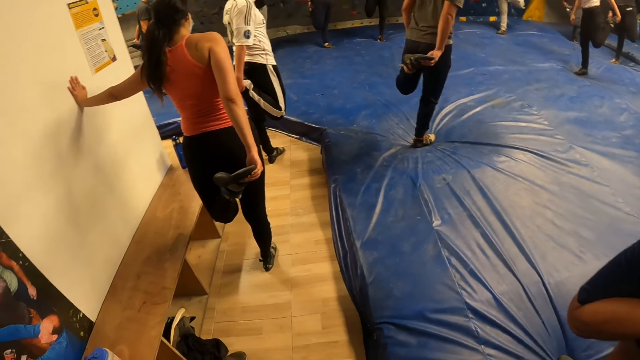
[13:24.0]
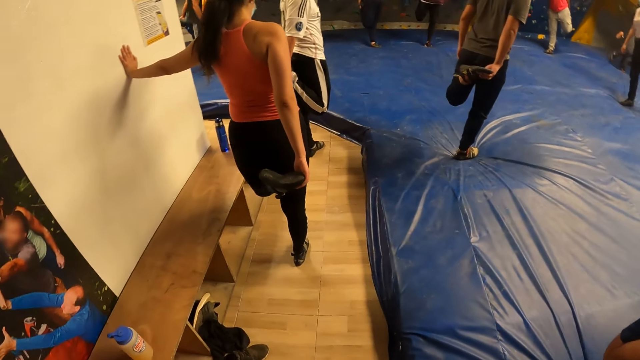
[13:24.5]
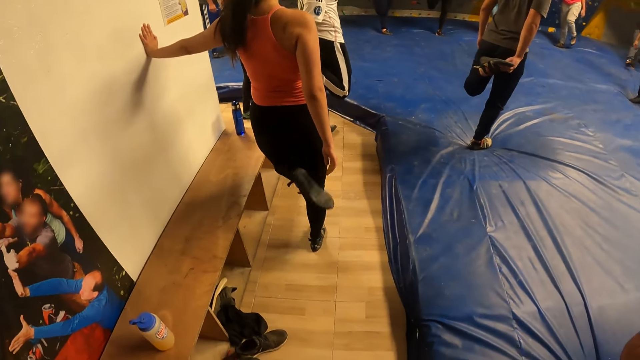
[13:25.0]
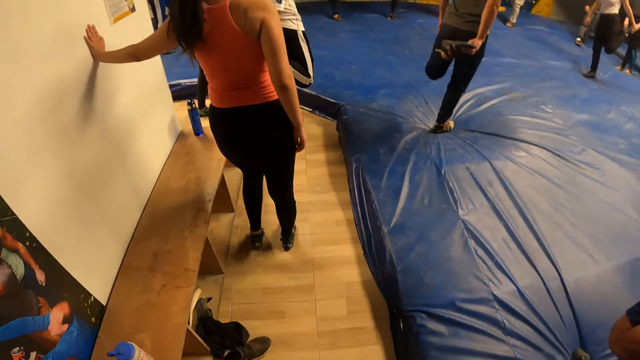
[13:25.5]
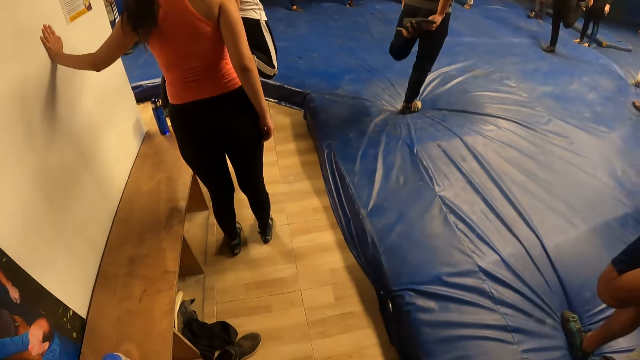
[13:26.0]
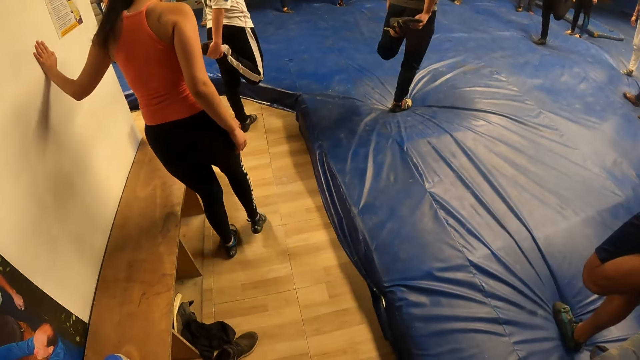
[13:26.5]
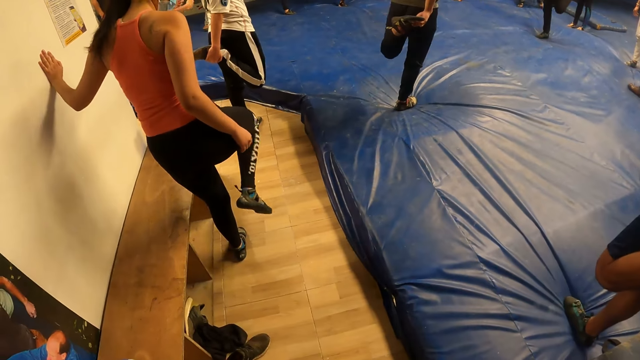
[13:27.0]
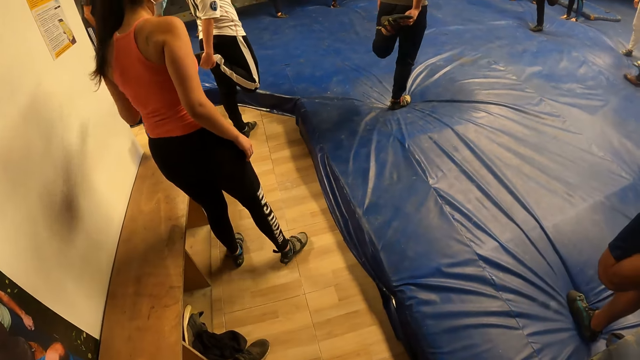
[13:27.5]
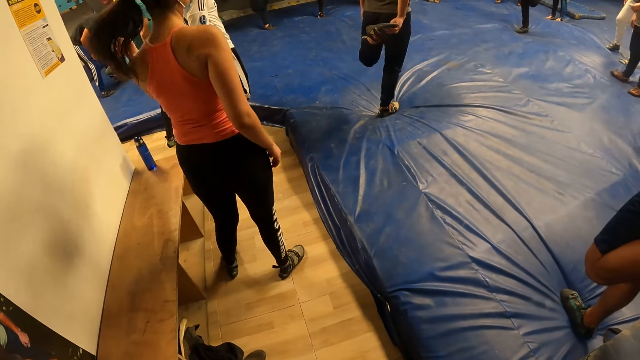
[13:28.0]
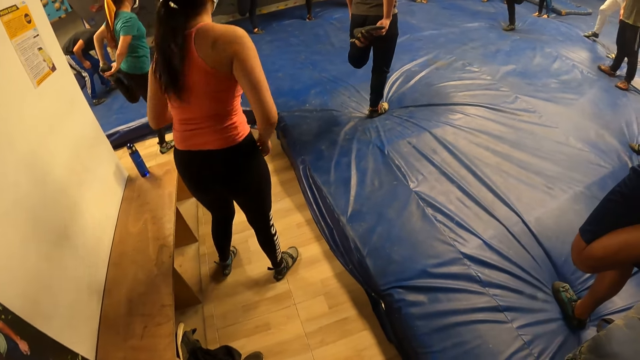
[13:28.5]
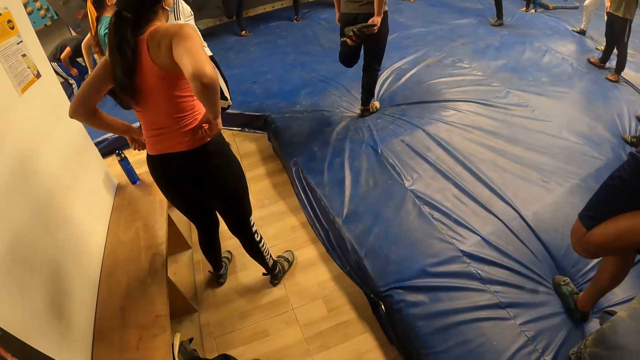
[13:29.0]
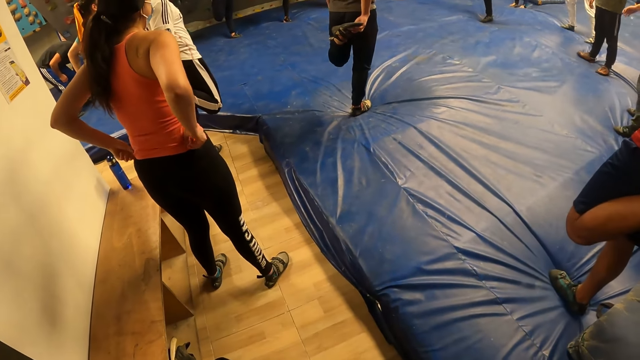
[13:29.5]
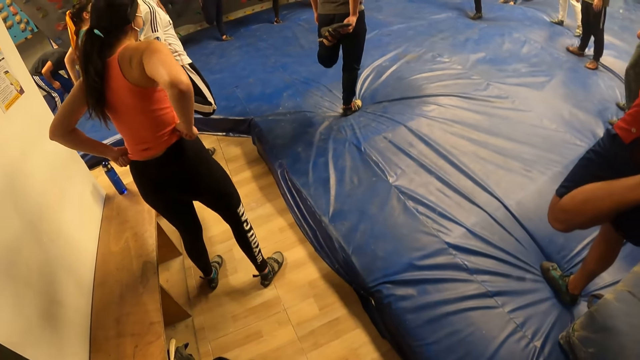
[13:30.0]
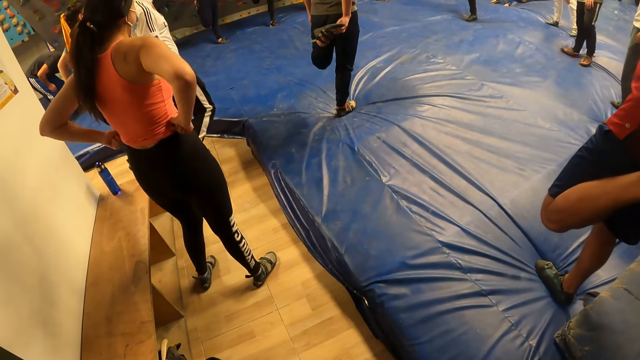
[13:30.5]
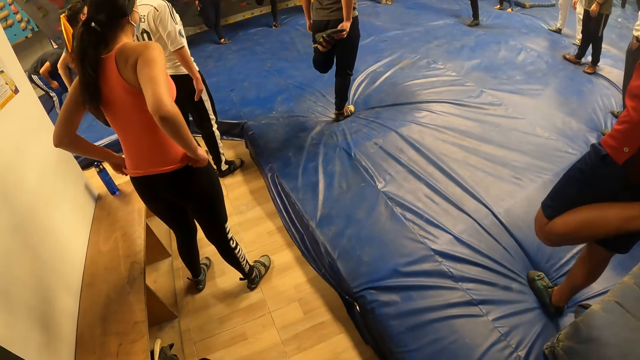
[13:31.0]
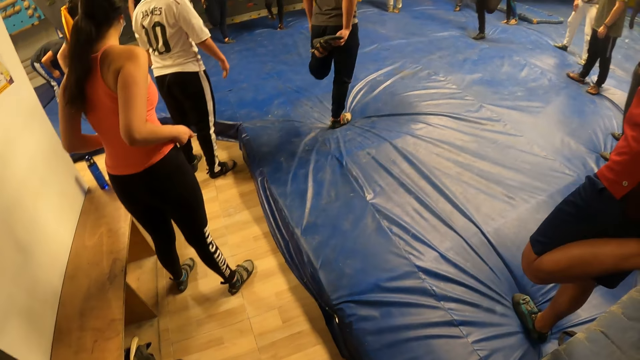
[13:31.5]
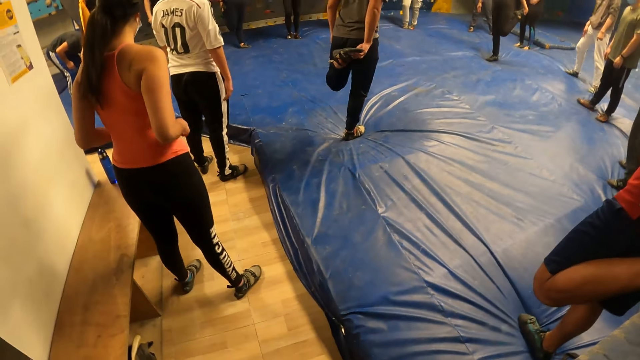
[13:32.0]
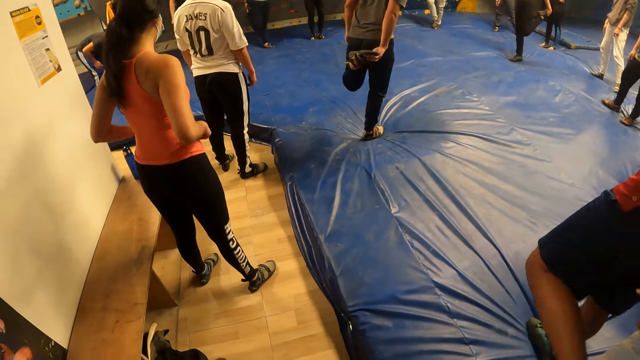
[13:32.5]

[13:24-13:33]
The woman drops her left leg on the floor. She lifts her right leg.

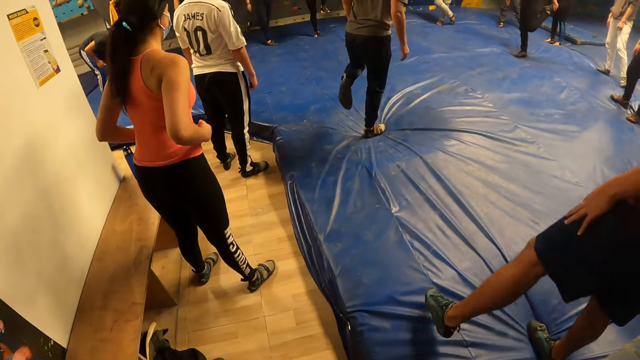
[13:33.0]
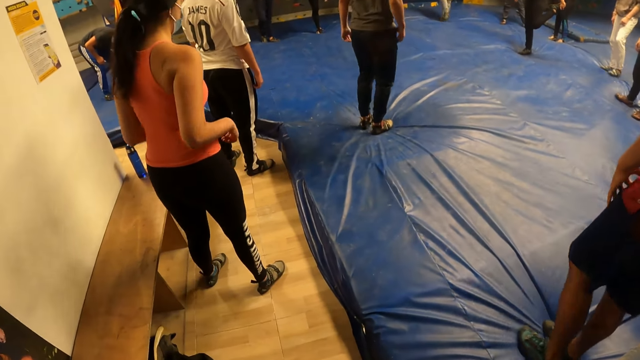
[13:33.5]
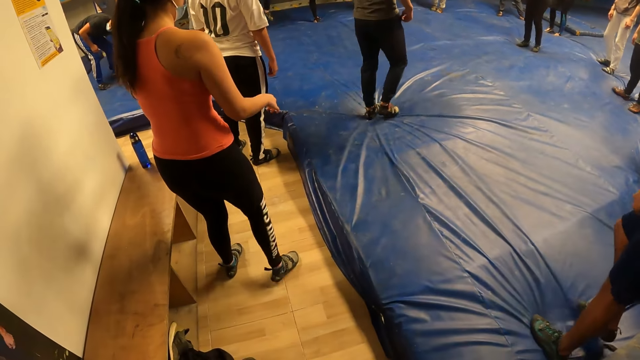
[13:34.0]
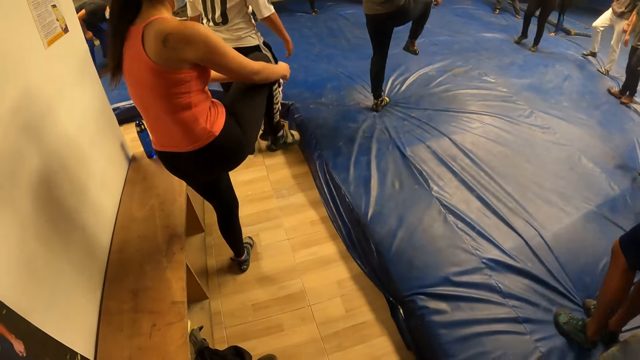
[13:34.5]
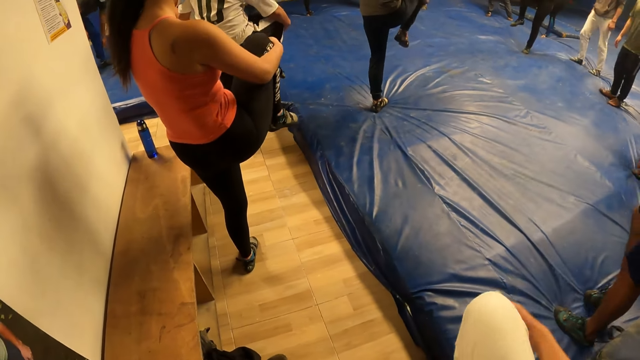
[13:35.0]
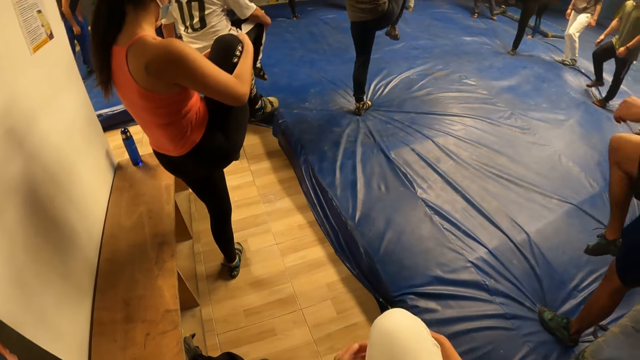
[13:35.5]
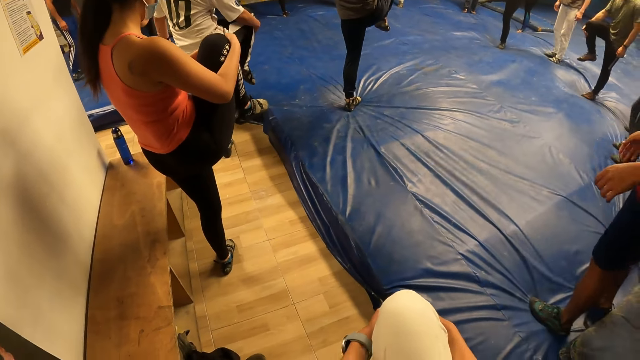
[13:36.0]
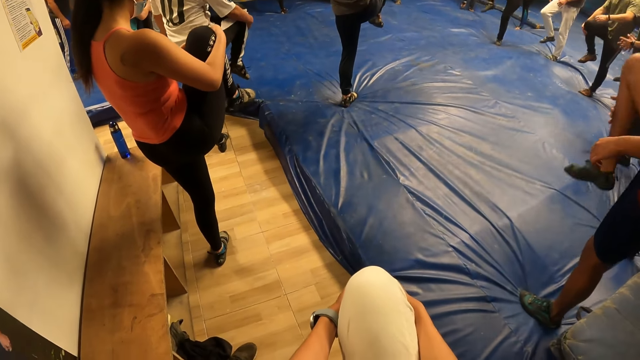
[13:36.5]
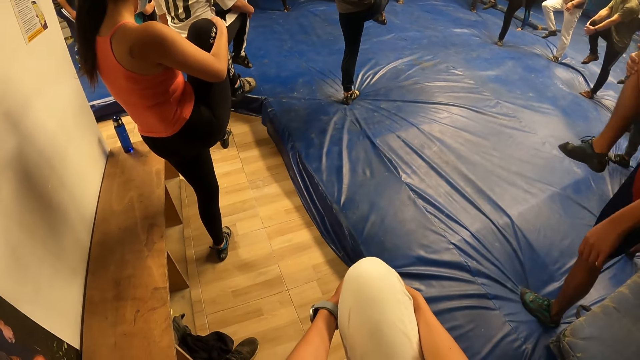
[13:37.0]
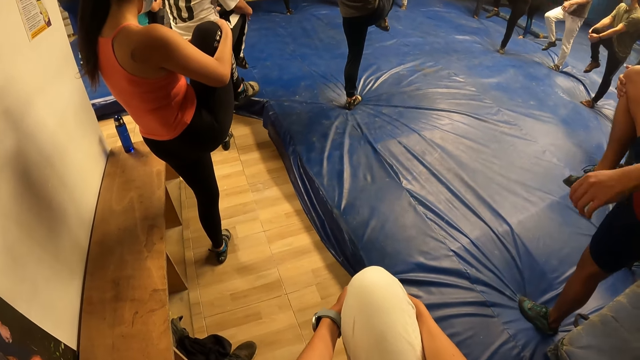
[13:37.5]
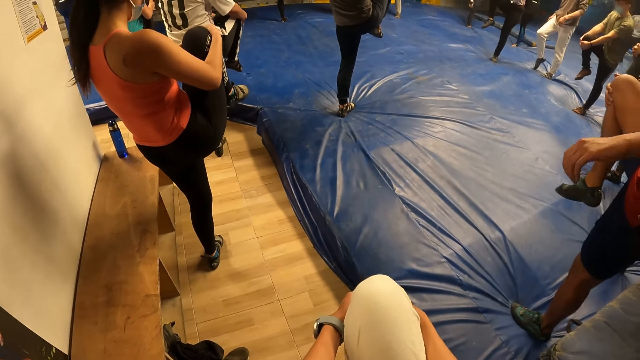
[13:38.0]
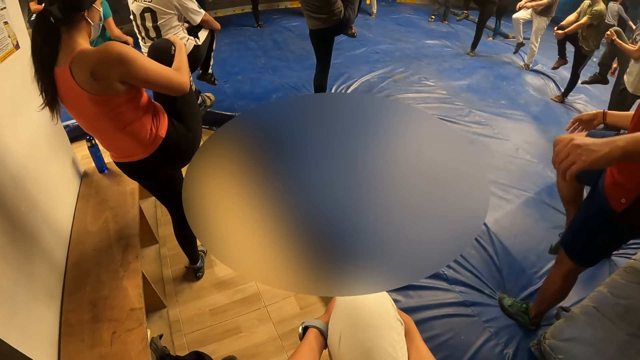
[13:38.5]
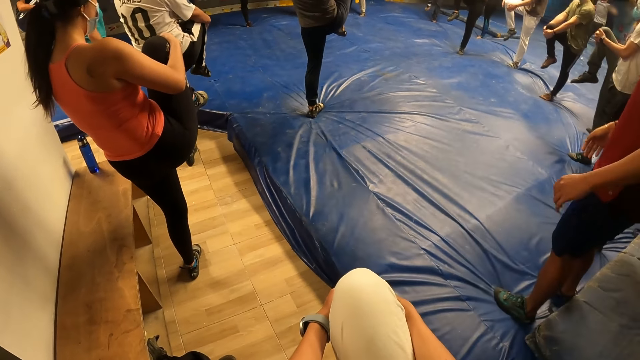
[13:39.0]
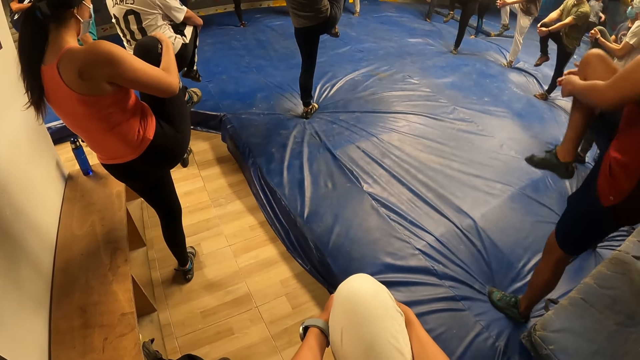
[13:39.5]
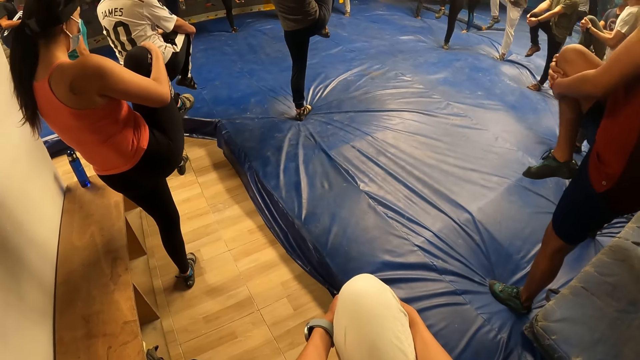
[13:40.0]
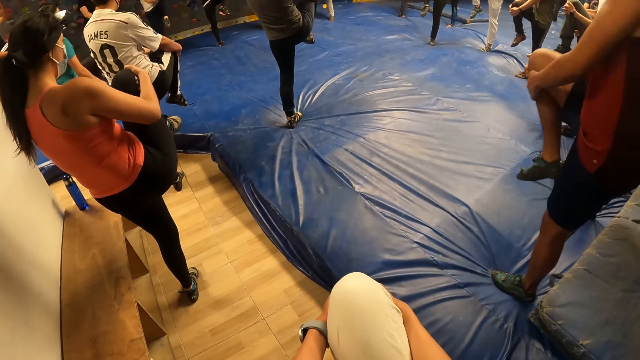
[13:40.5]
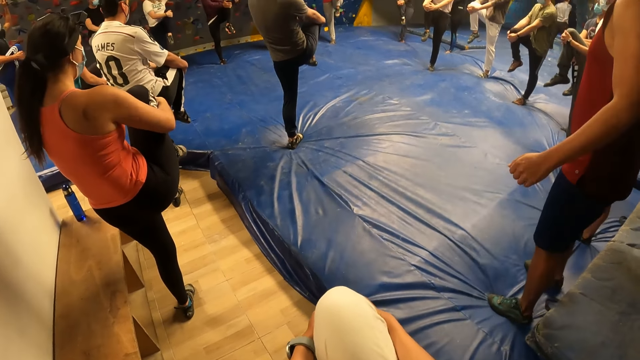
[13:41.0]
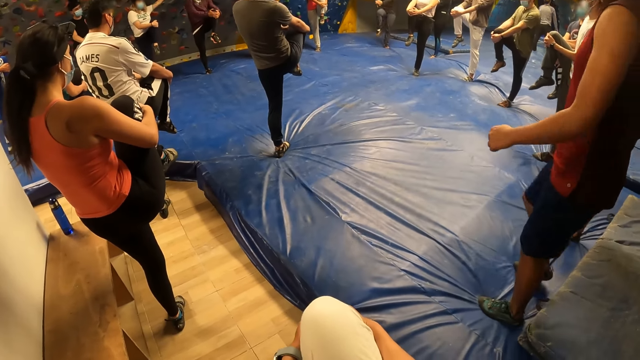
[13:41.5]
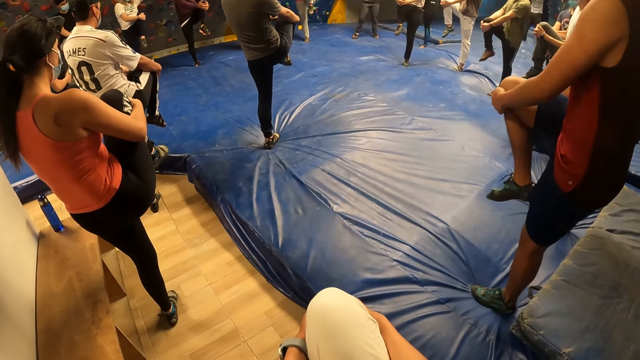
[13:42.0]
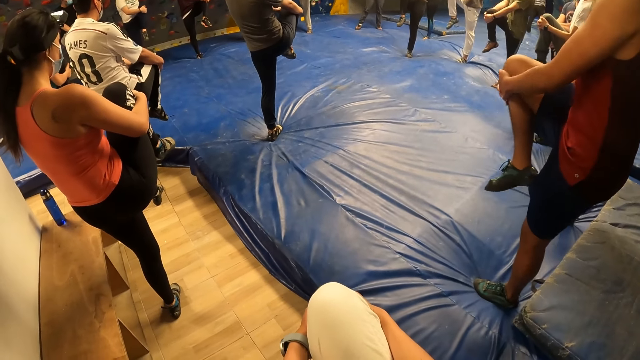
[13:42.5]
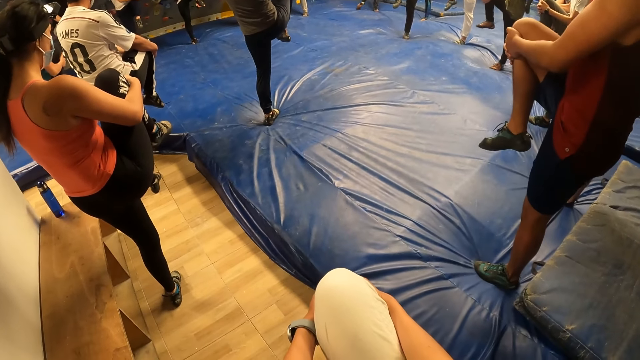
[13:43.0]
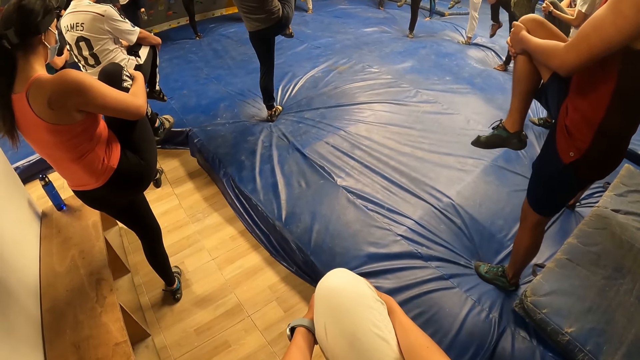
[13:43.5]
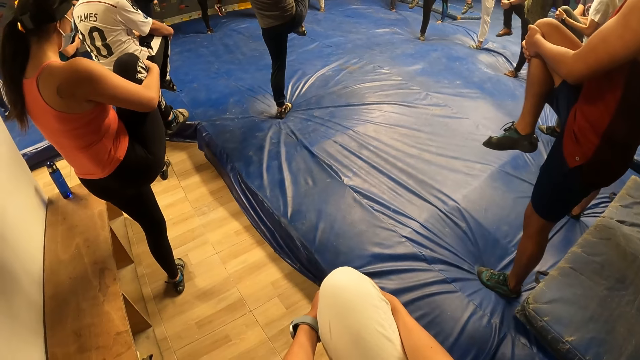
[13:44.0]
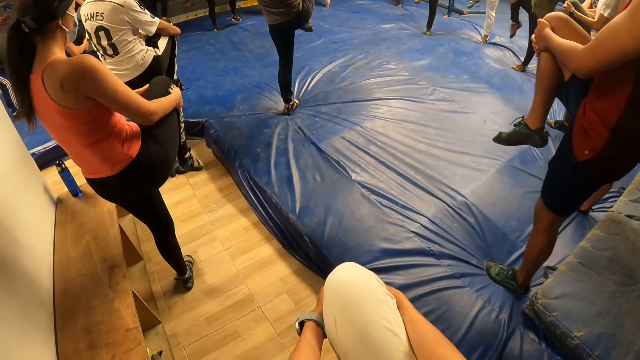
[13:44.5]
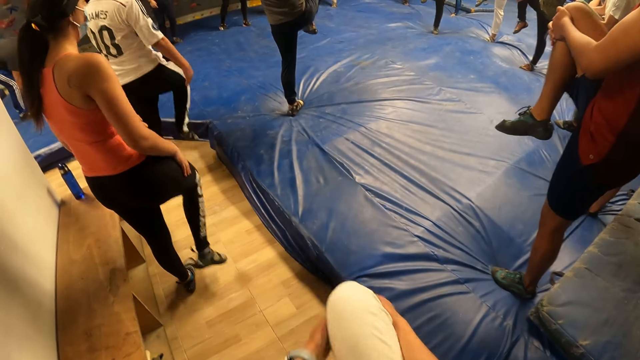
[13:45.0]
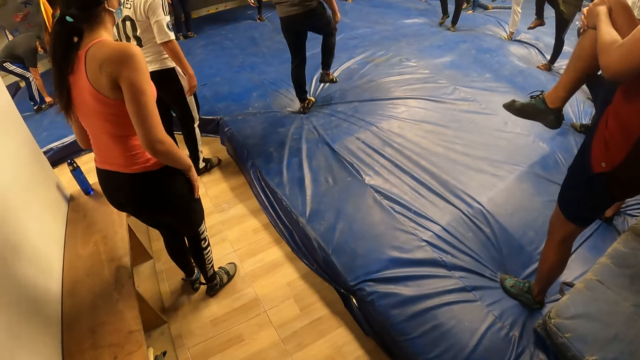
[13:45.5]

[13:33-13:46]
The woman raises her right leg with both hands. The camera wearer raises his right leg with both hands with the group of people.
